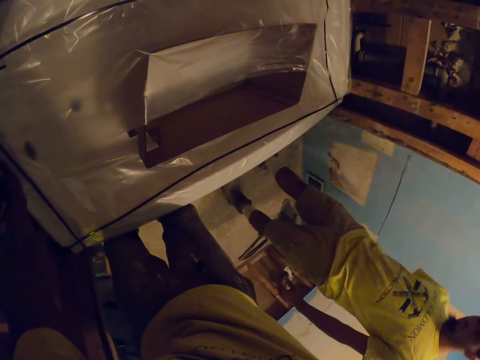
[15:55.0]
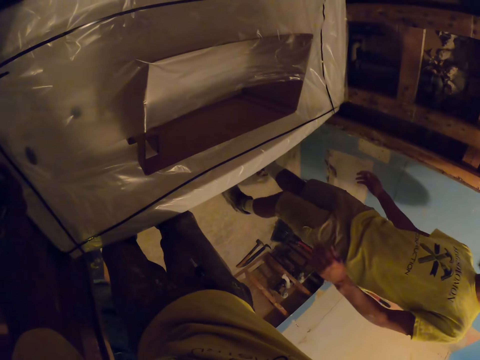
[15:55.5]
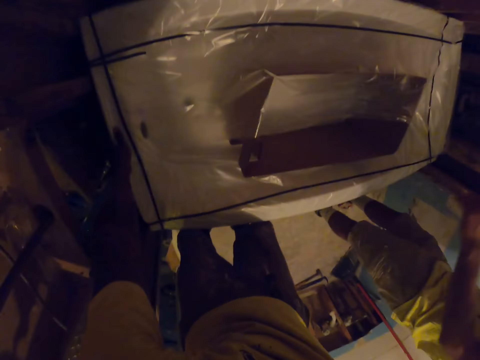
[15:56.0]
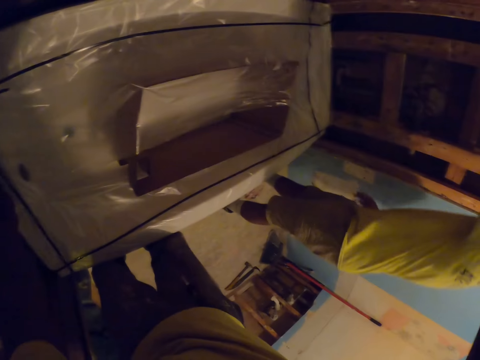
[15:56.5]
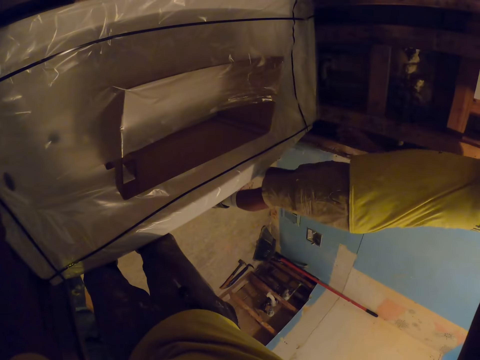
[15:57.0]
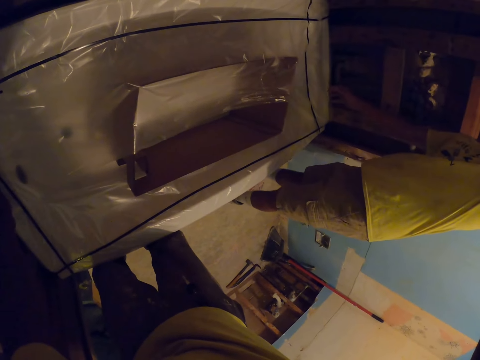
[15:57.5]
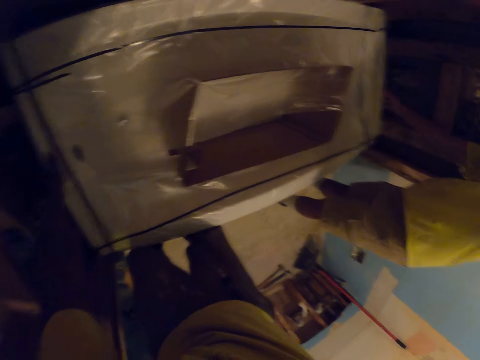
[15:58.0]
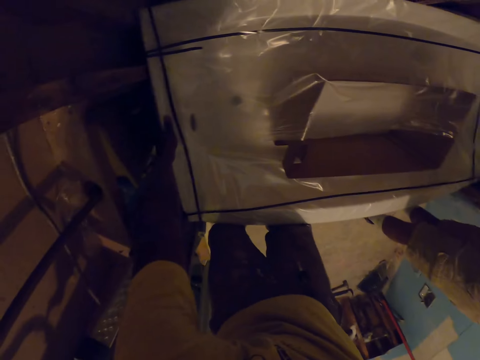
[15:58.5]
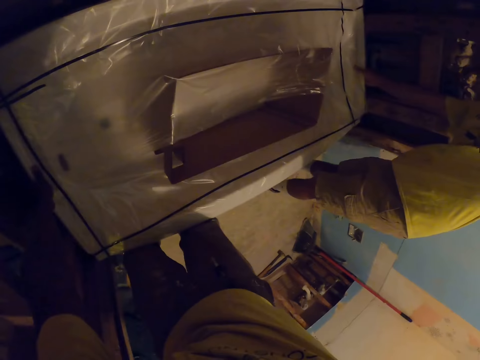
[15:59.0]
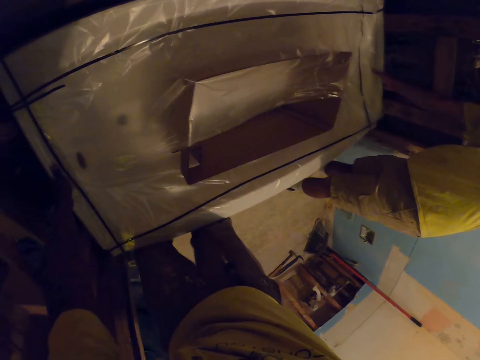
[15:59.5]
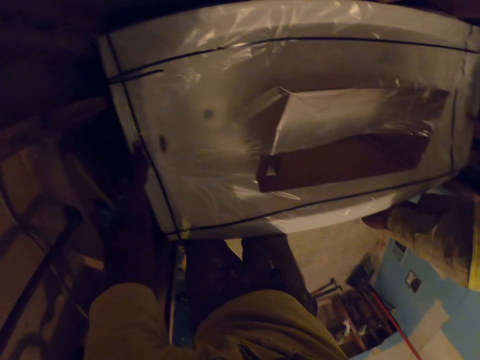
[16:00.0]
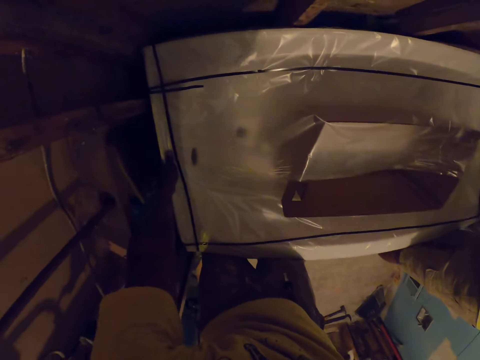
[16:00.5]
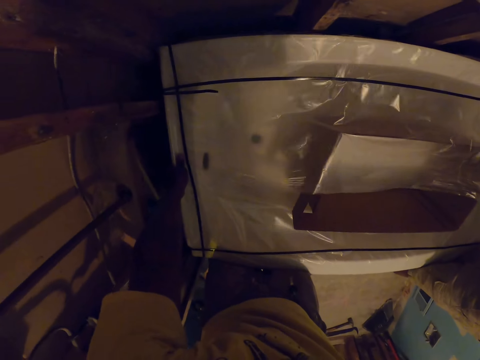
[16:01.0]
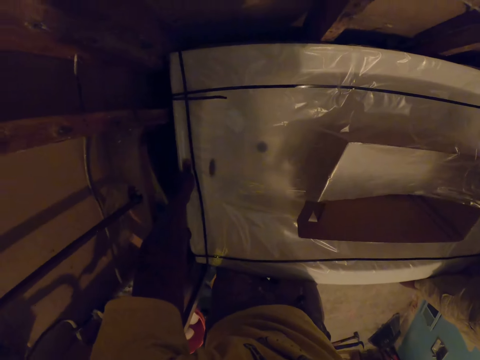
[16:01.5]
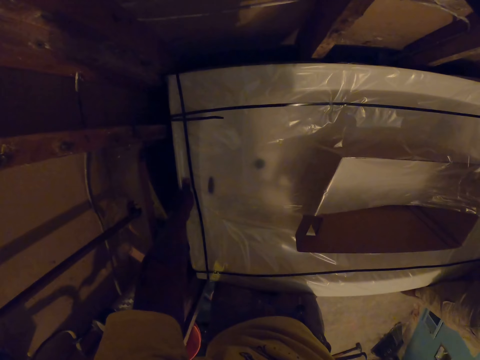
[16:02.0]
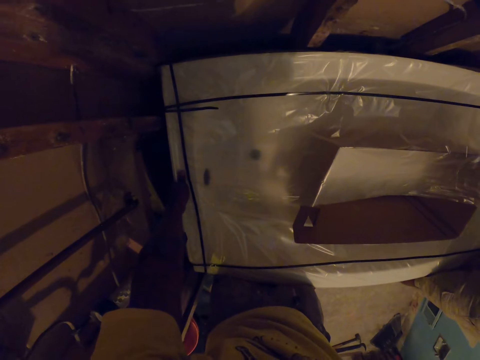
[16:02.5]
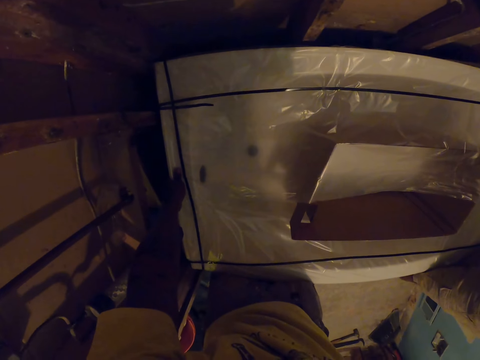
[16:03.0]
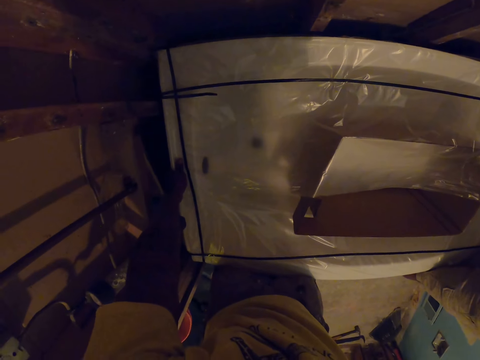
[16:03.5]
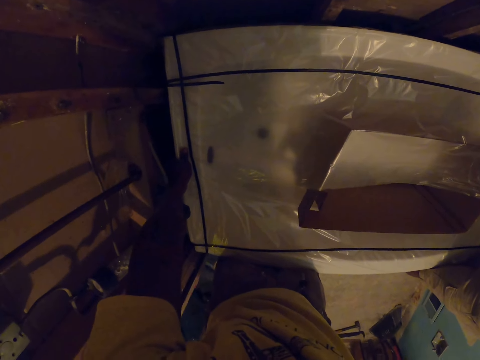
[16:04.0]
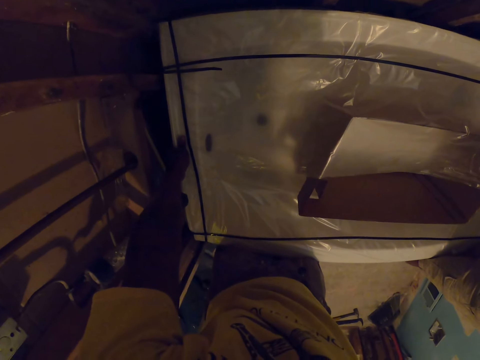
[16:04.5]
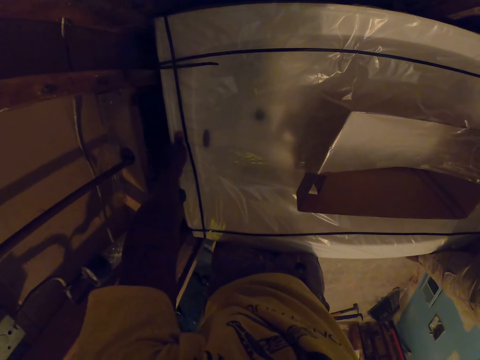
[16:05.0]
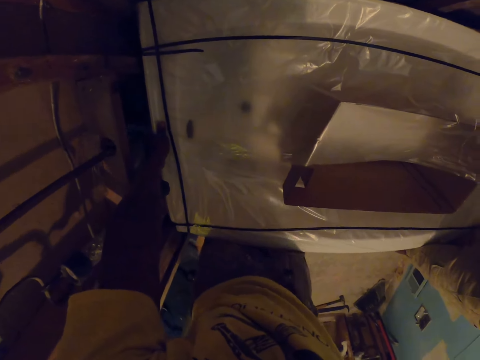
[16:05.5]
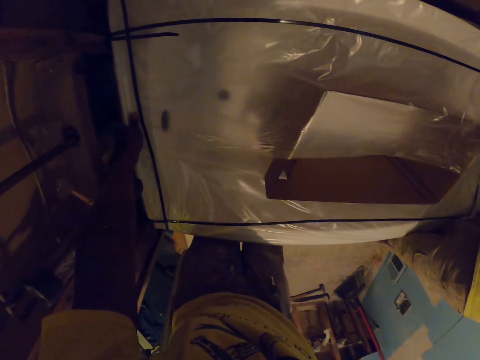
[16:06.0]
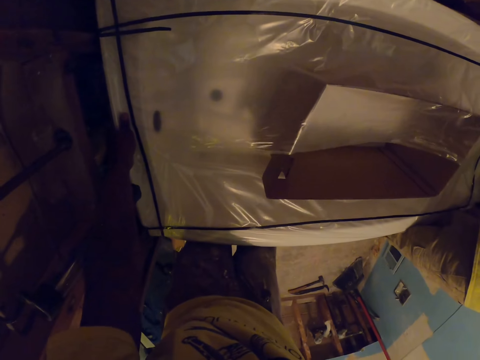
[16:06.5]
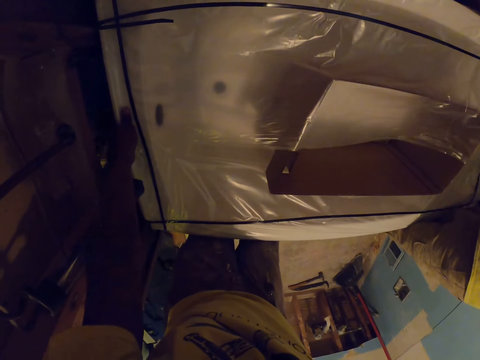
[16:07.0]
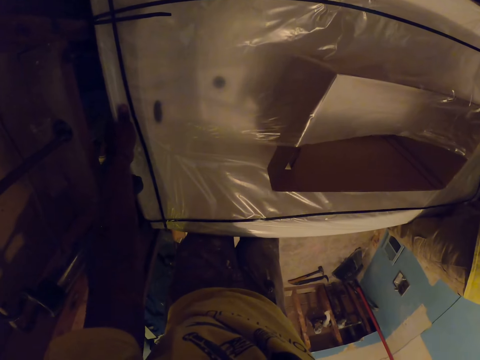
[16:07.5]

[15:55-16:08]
An apprentice walks around. The apprentice holds the sink with his right hand. The apprentice leans forward. The camera wearer and the apprentice raise the sink from the floor. The camera wearer pulls the bathtub.

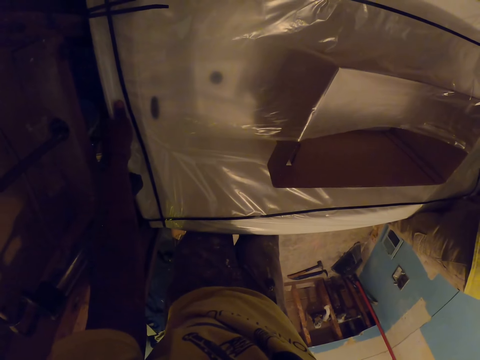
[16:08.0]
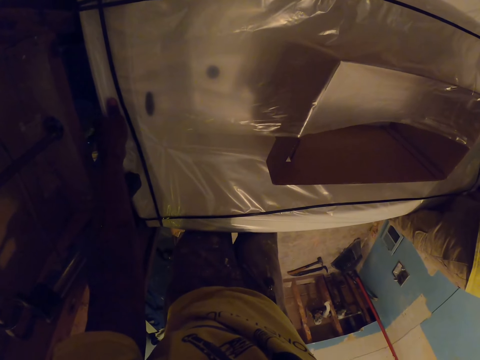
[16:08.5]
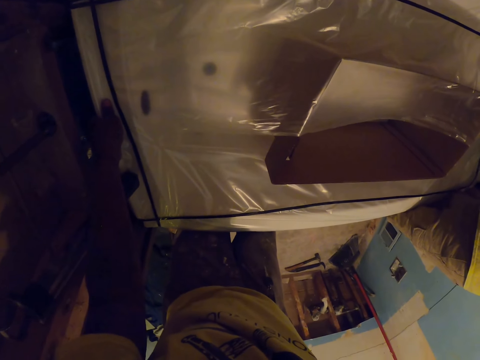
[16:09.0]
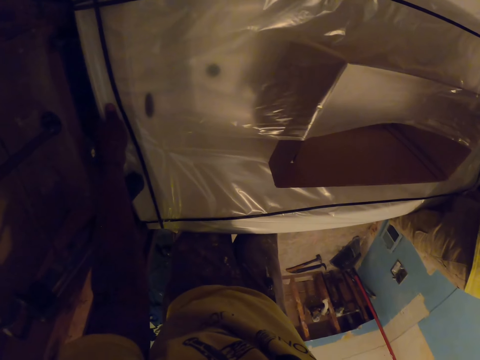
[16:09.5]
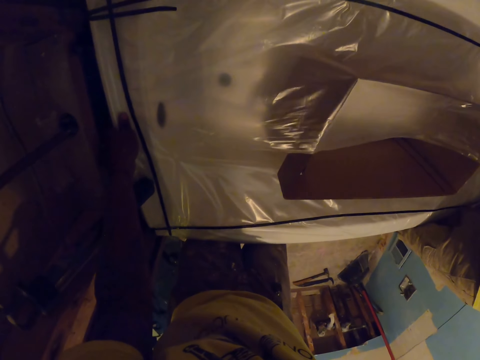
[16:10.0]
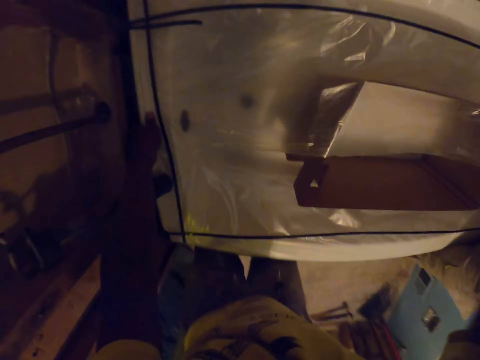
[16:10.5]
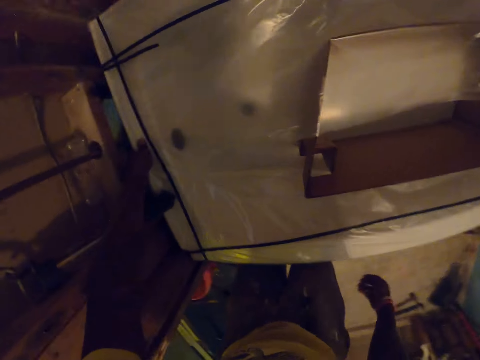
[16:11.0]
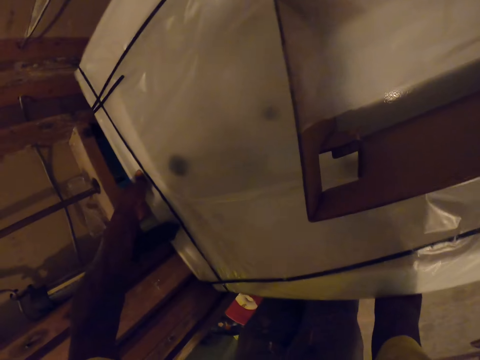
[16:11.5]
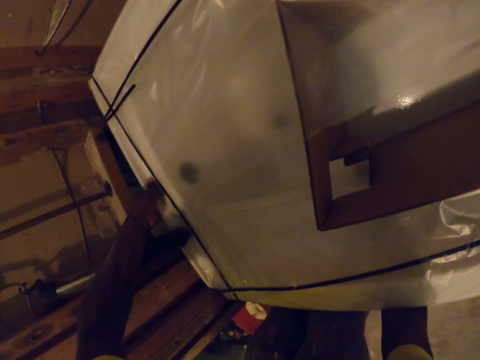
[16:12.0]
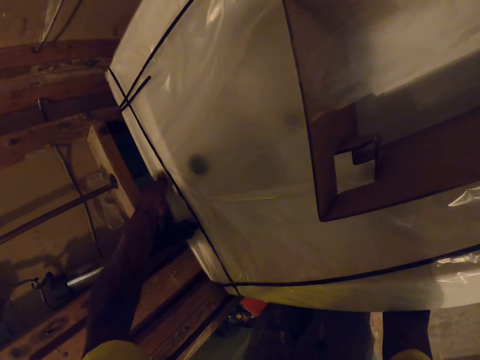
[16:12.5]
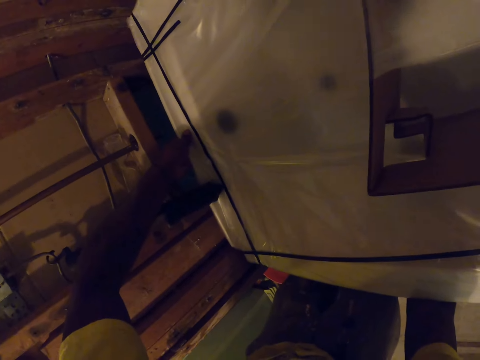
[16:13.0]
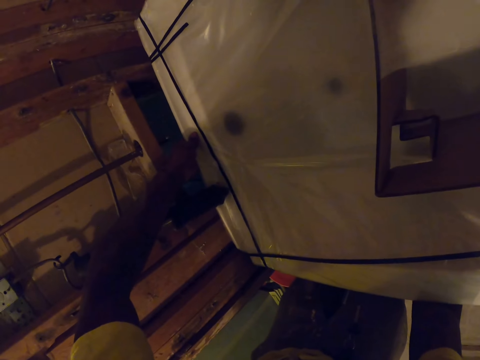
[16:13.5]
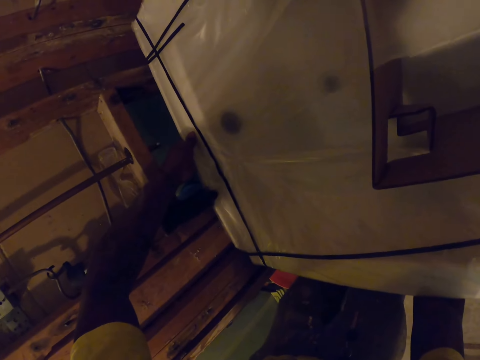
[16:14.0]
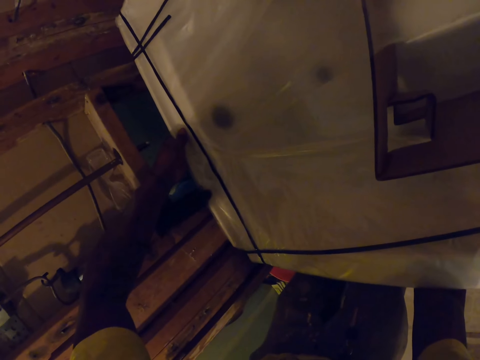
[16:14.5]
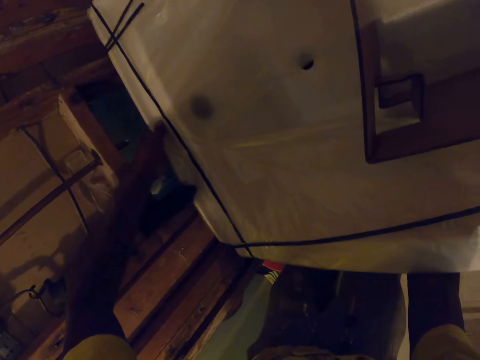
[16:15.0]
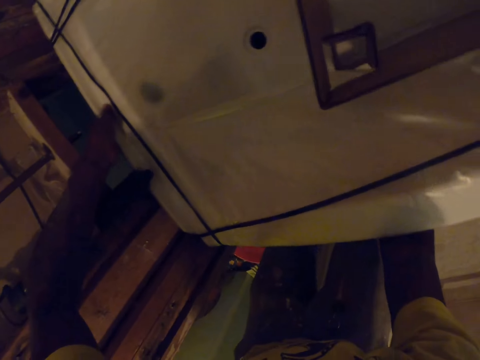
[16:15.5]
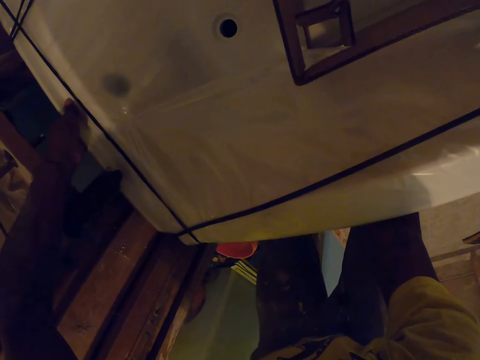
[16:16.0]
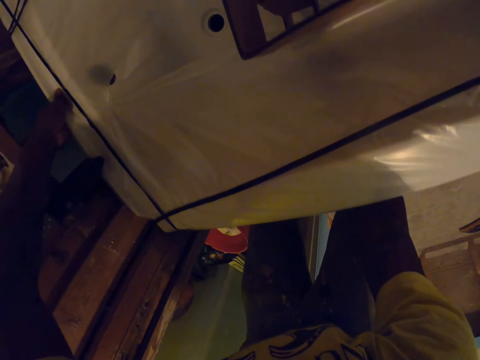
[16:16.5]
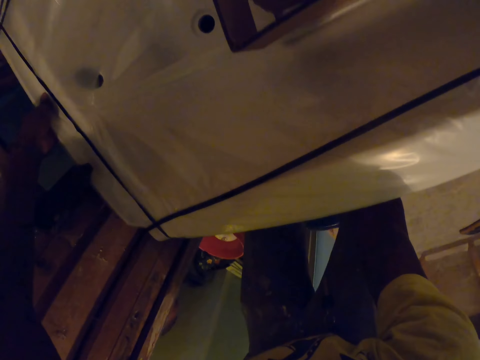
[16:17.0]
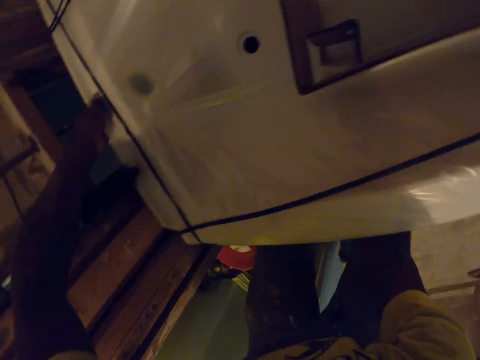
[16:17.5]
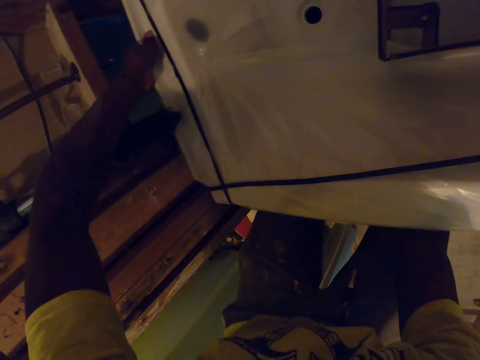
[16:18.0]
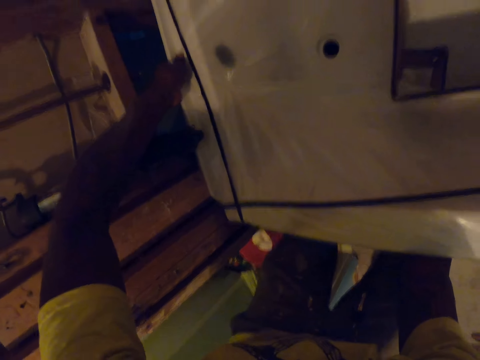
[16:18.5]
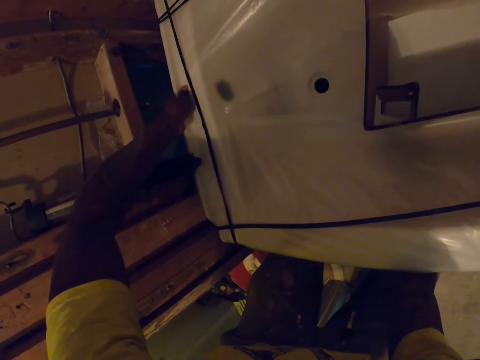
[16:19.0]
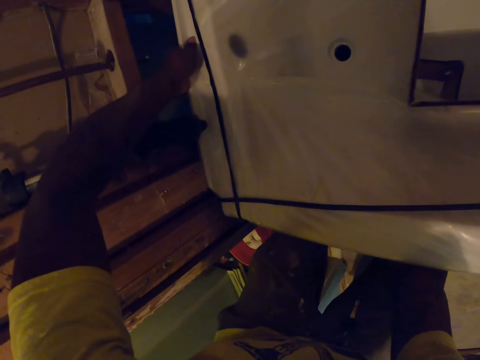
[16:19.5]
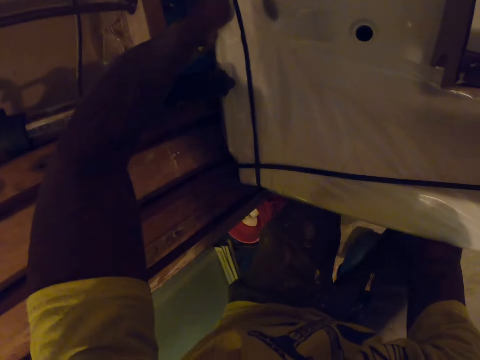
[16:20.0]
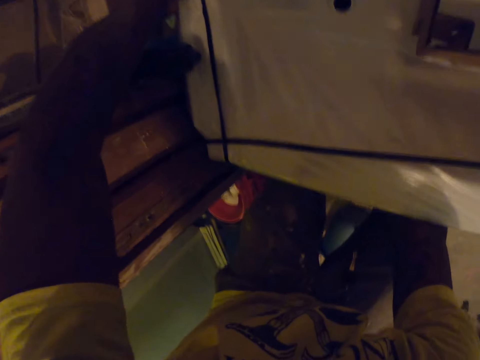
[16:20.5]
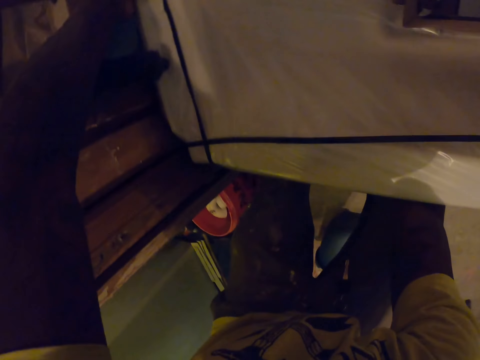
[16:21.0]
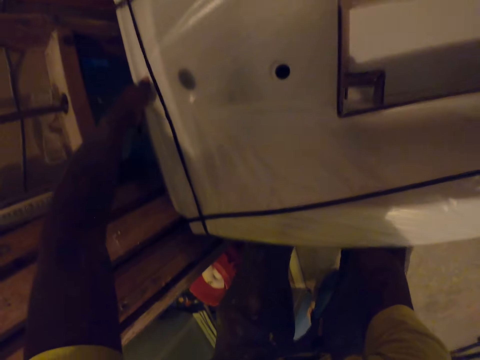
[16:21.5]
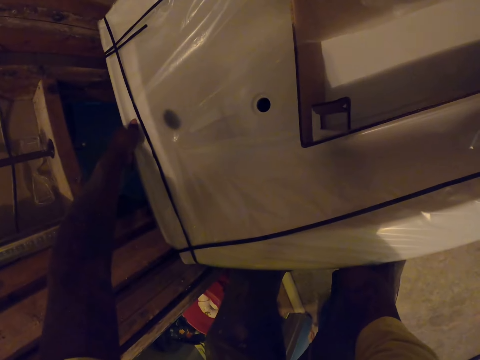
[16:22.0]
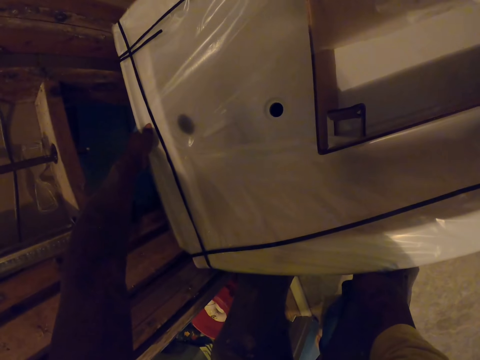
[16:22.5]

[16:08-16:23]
The camera wearer and the apprentice drop the sink. The camera wearer holds the sink at the bottom with his right hand. He raises the sink with both hands. He pulls up the bathtub.
